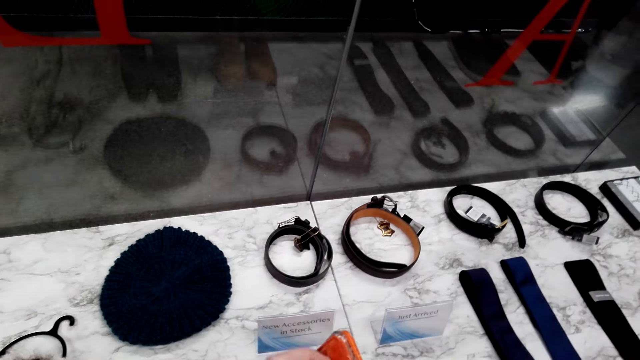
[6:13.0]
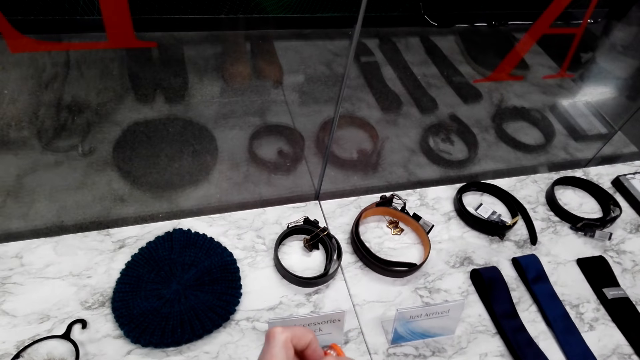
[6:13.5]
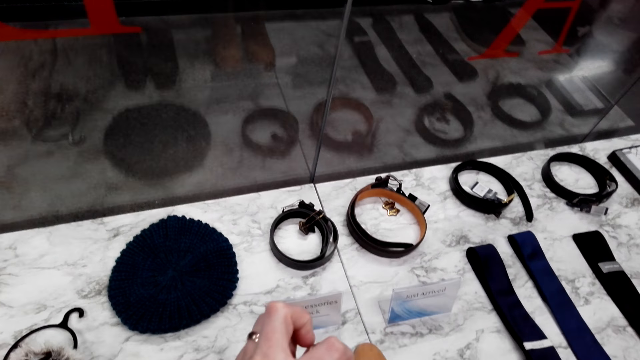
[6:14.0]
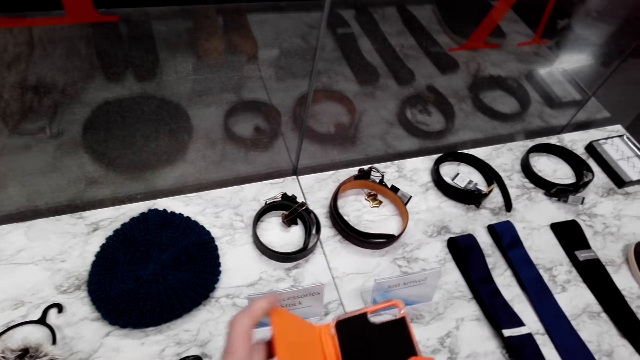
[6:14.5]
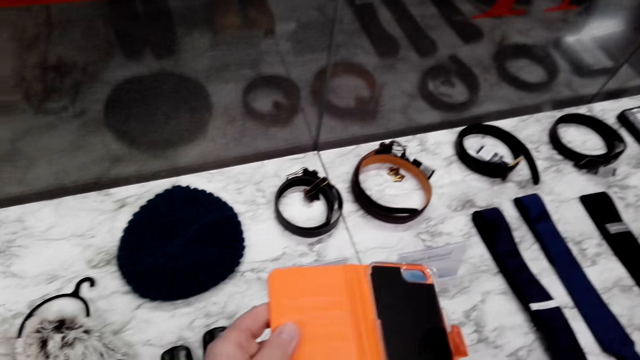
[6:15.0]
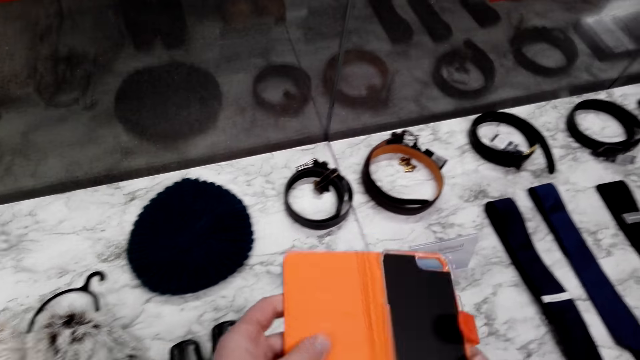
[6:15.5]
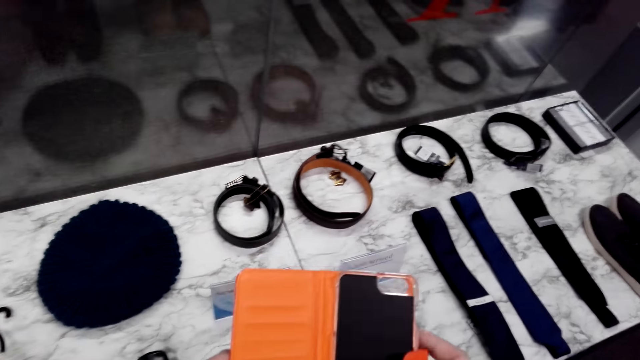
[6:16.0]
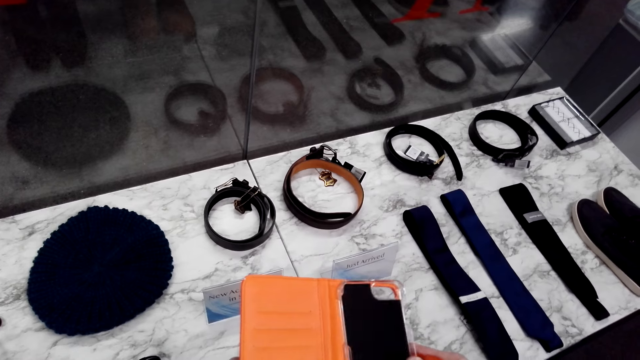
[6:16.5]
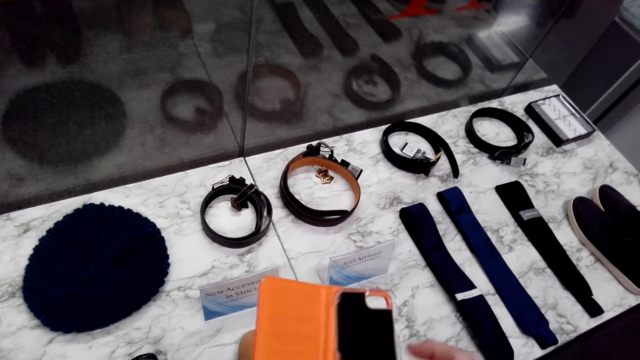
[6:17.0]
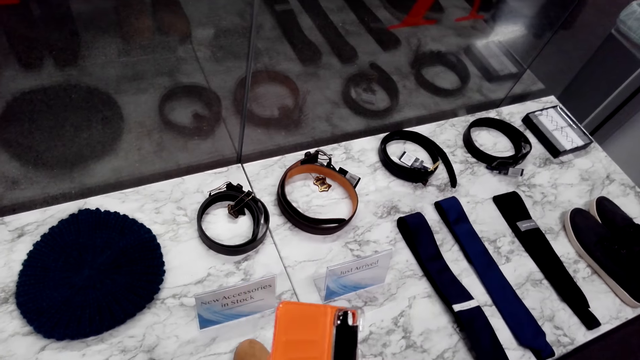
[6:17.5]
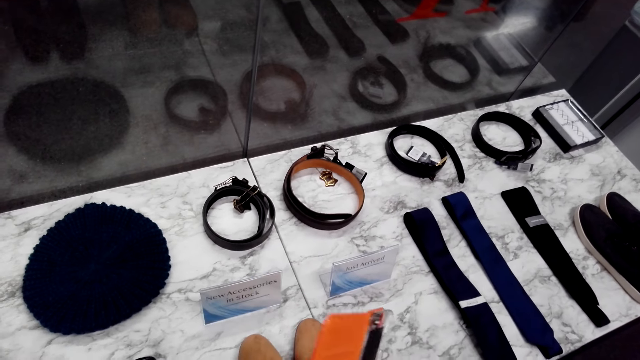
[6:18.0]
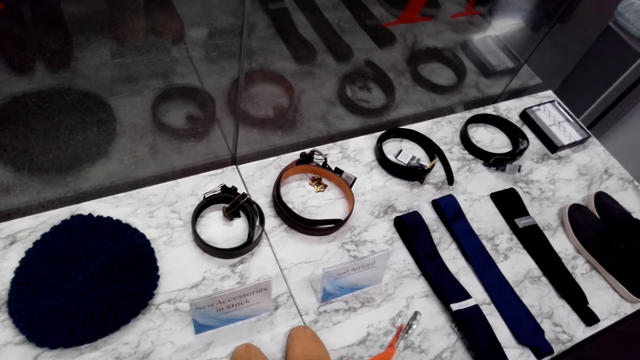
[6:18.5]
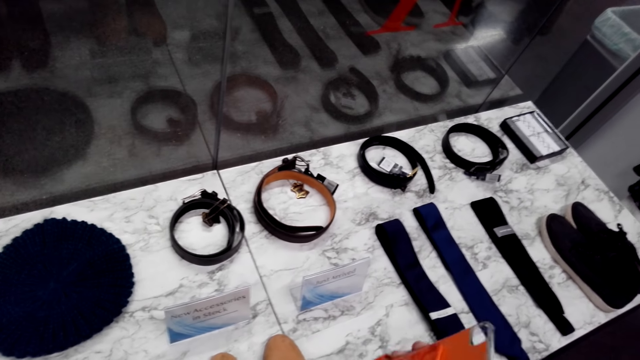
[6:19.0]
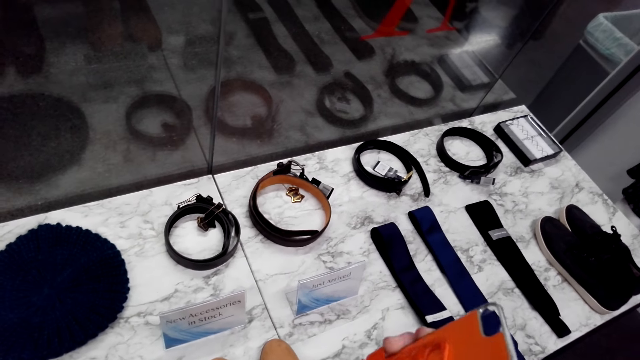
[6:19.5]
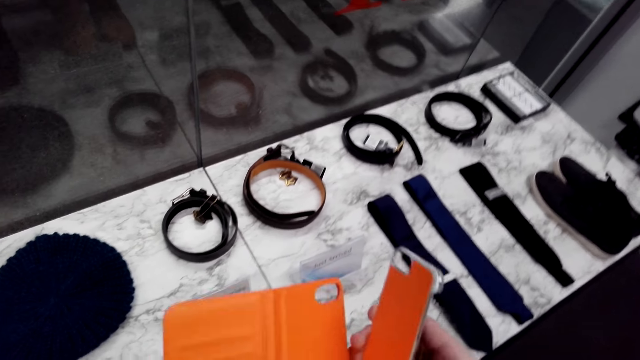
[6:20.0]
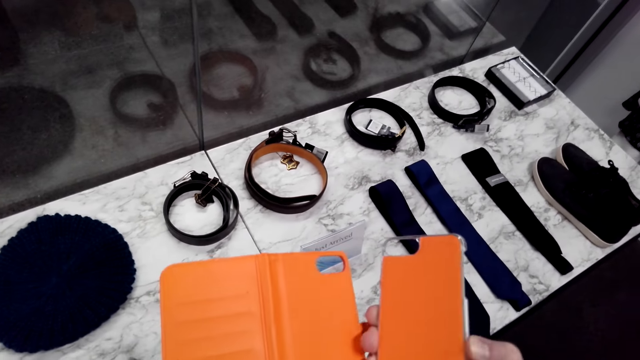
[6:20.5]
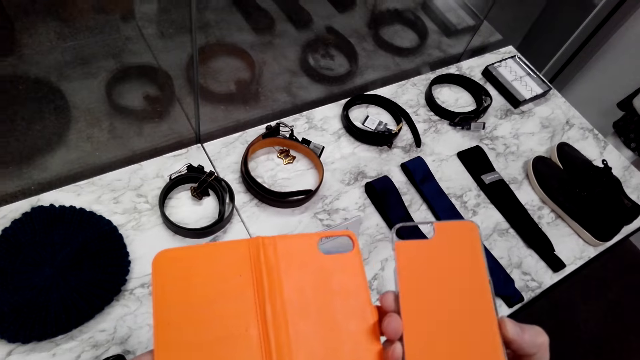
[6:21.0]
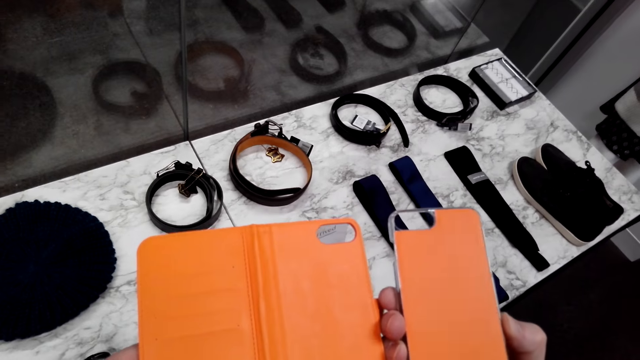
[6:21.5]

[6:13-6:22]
The camera wearer opens the phone cover.

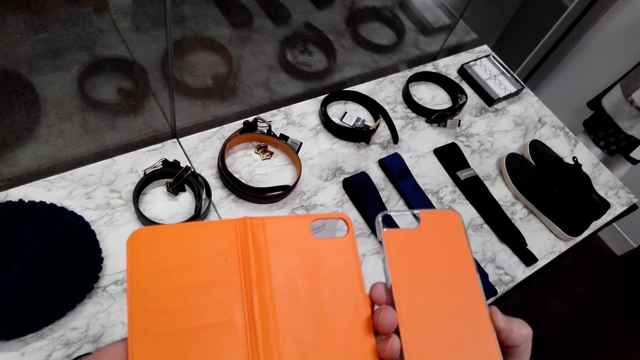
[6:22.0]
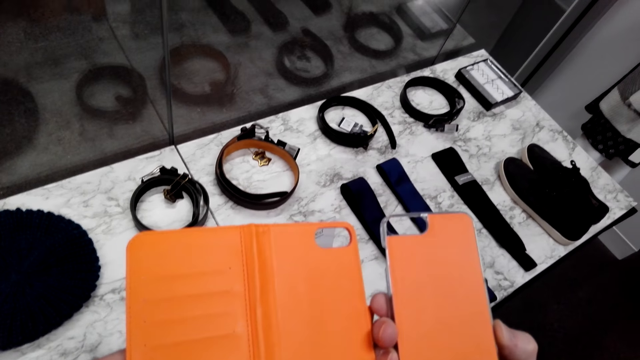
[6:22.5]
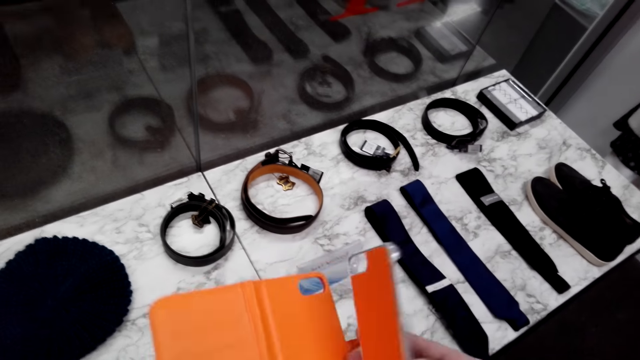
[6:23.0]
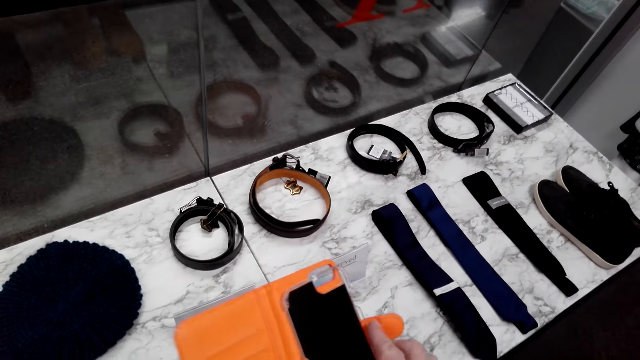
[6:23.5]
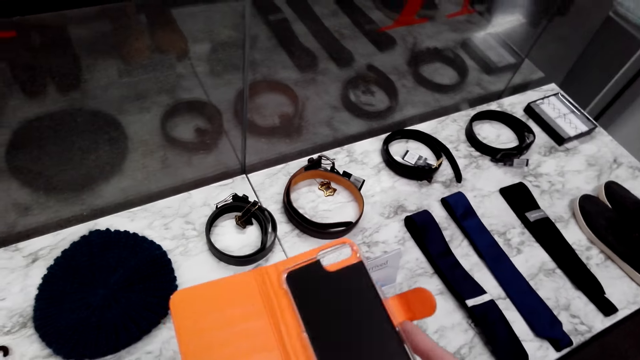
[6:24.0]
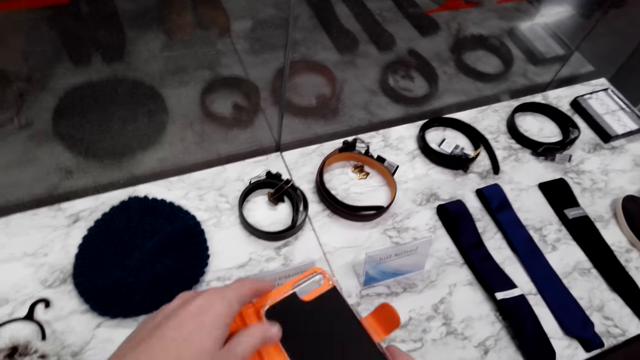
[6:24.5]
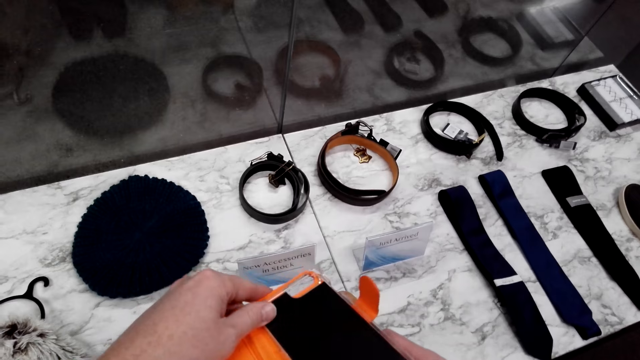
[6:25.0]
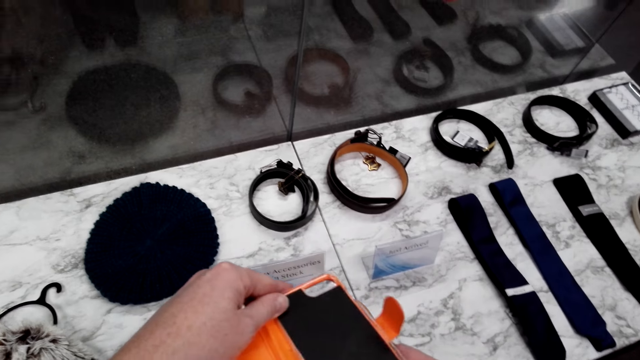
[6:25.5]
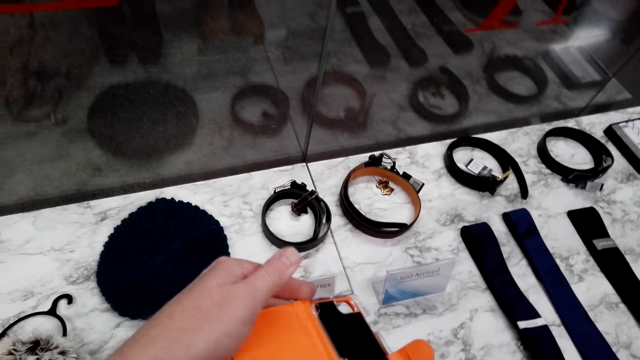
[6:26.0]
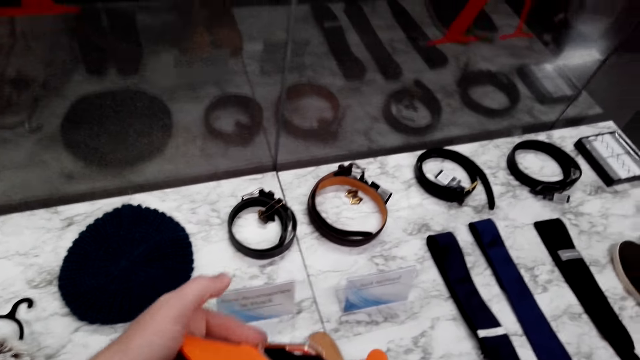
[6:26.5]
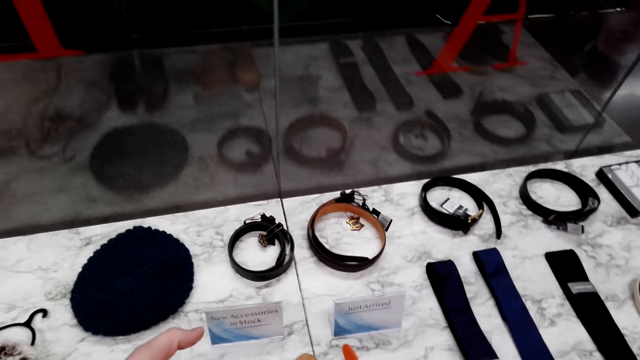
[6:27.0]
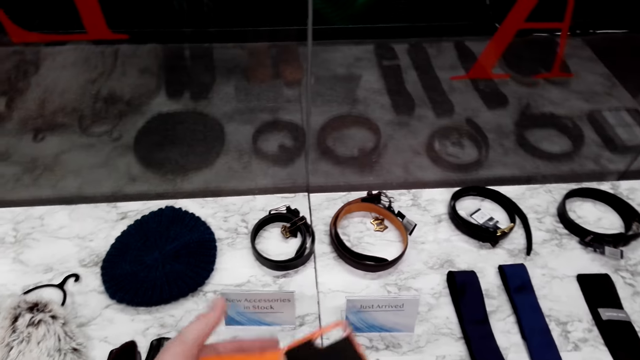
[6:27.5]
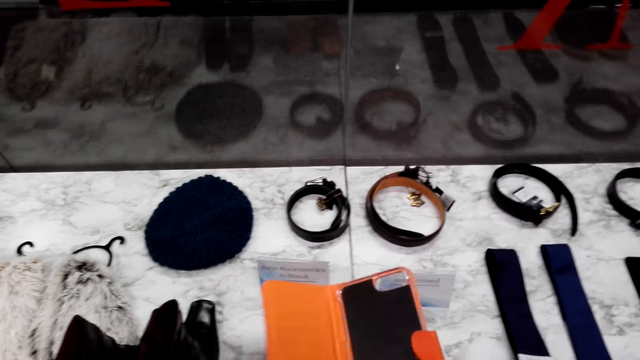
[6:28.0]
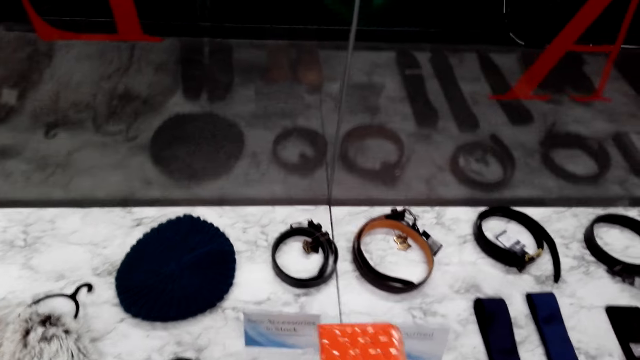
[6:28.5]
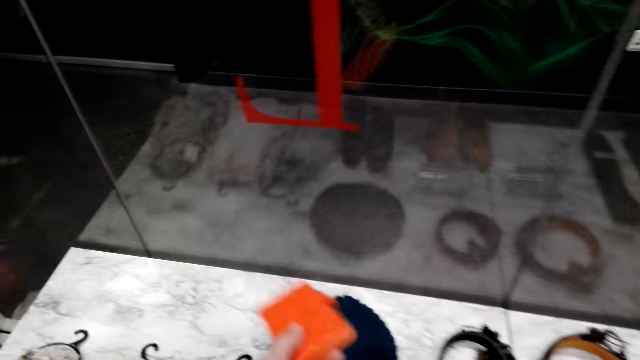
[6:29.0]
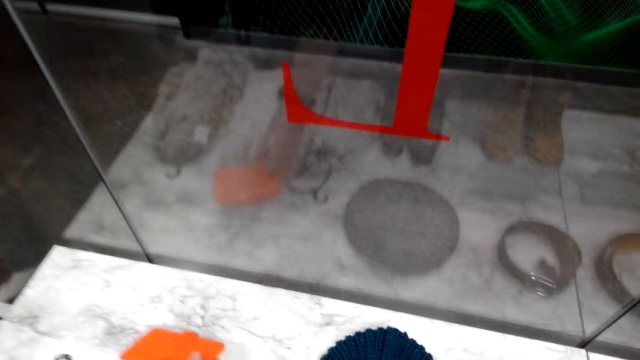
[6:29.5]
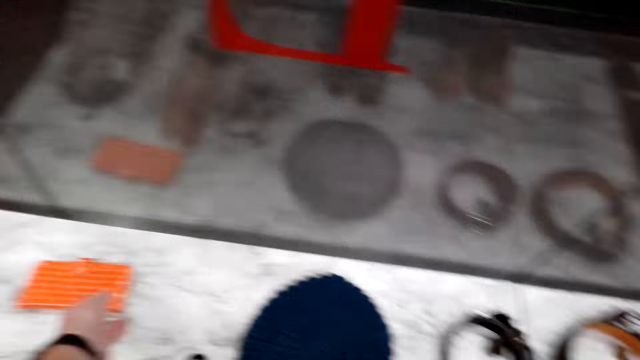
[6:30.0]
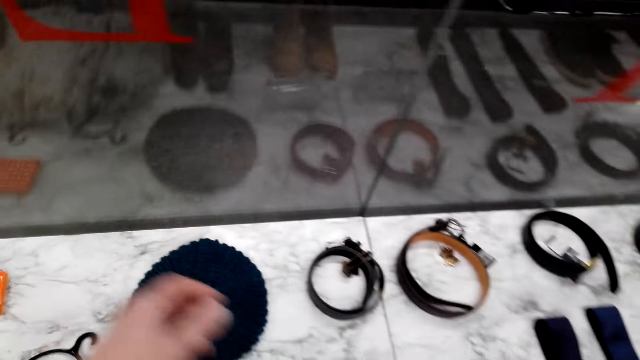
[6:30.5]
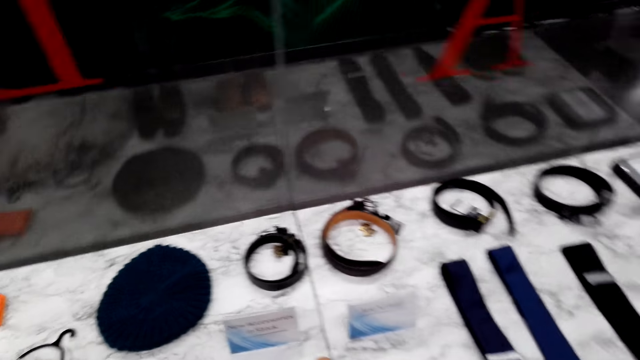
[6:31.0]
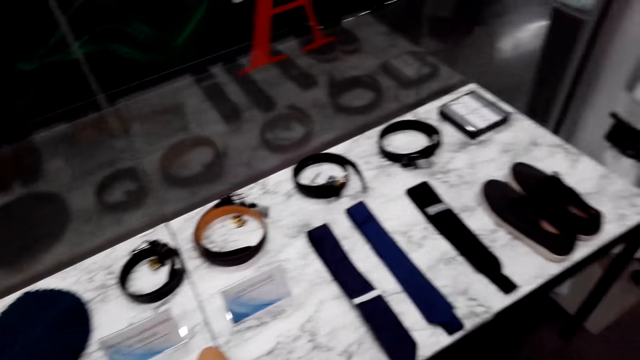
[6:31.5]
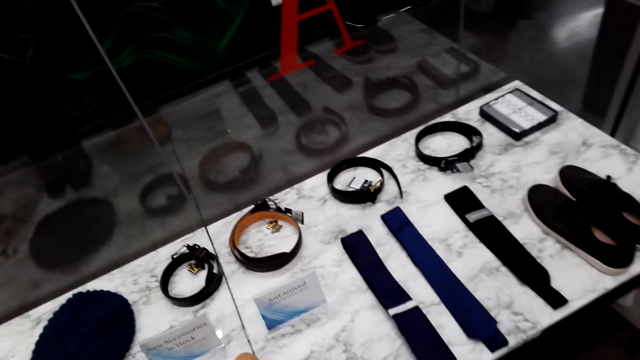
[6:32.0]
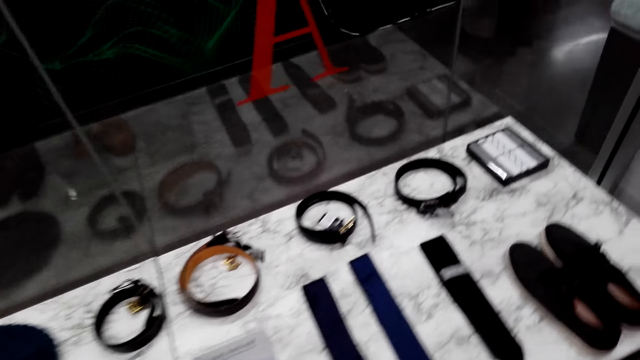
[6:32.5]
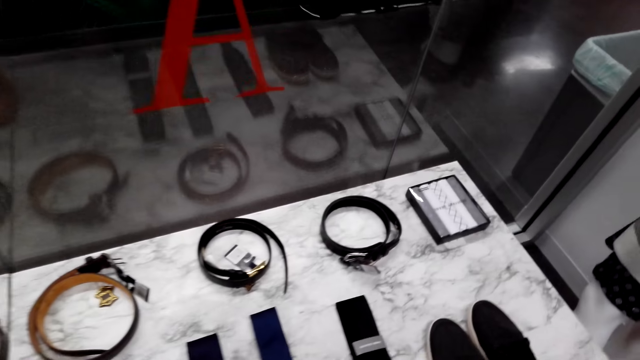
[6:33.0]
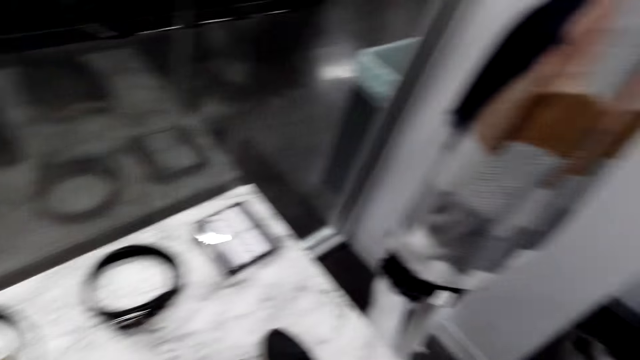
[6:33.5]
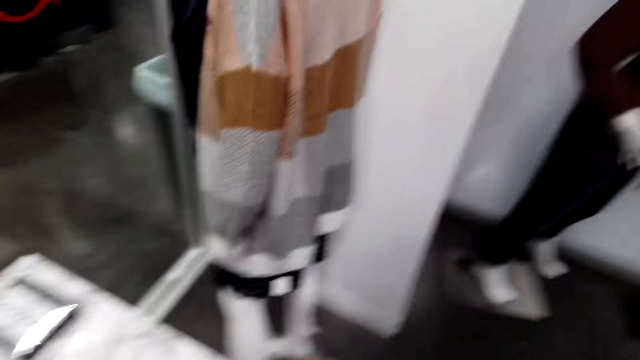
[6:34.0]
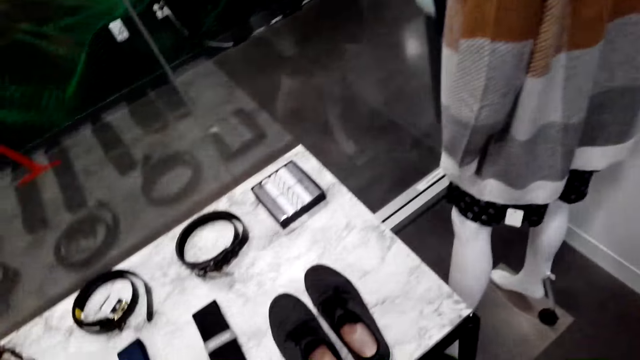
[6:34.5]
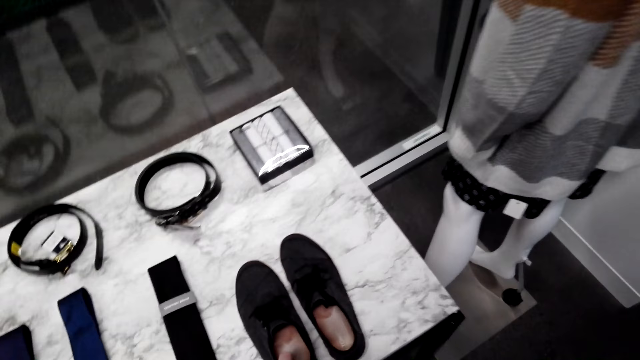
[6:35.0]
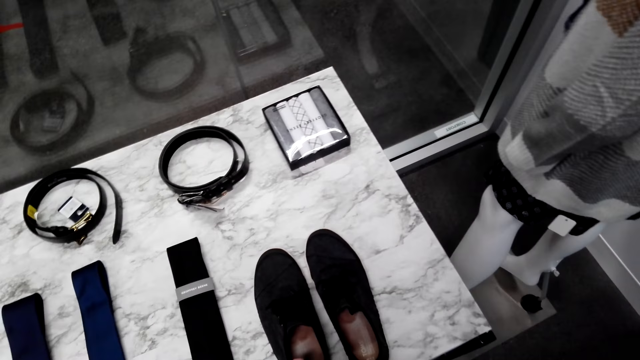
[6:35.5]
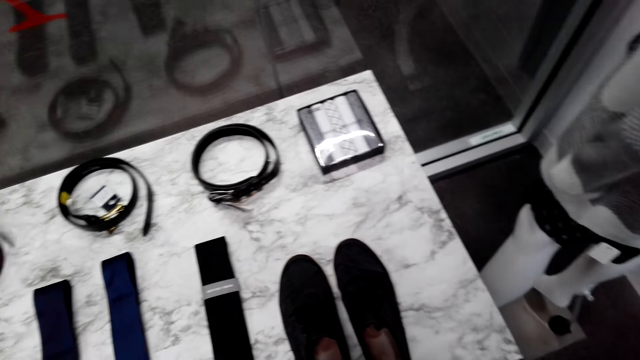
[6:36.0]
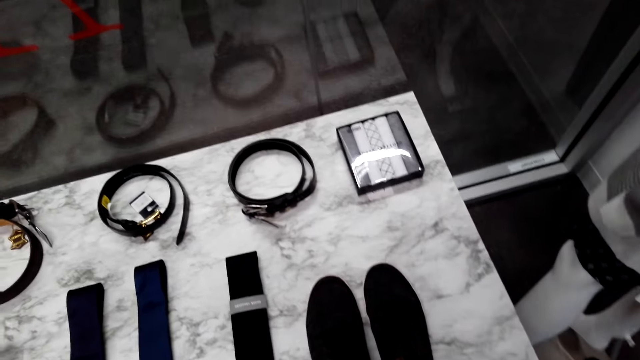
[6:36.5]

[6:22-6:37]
The camera wearer fixes the phone cover. They close the phone cover. They put down the phone cover on the display cabinet. They walk in the shop.
